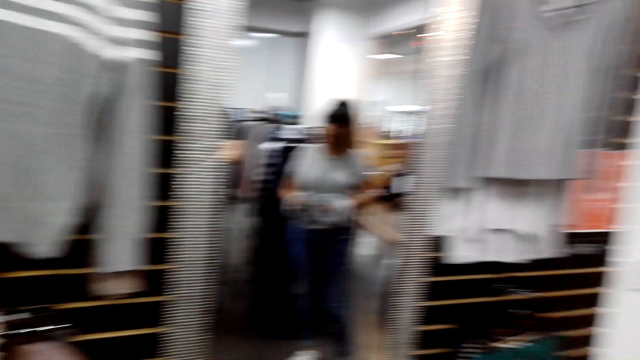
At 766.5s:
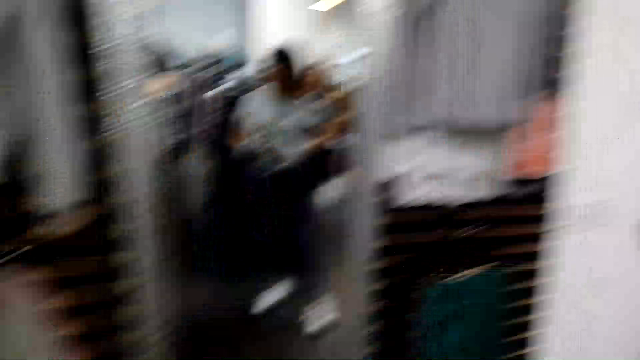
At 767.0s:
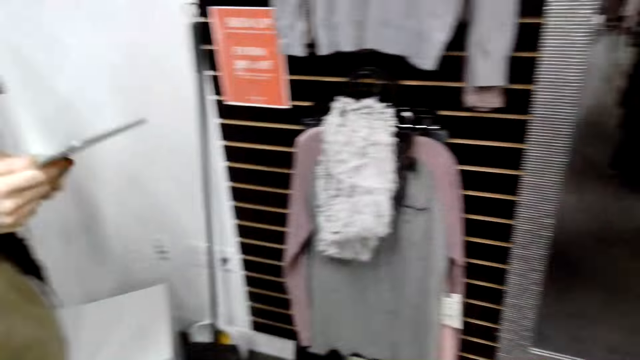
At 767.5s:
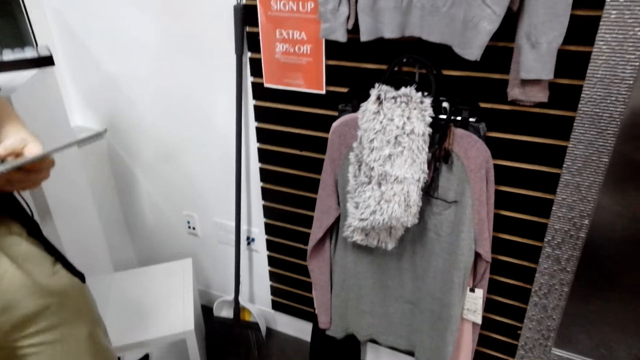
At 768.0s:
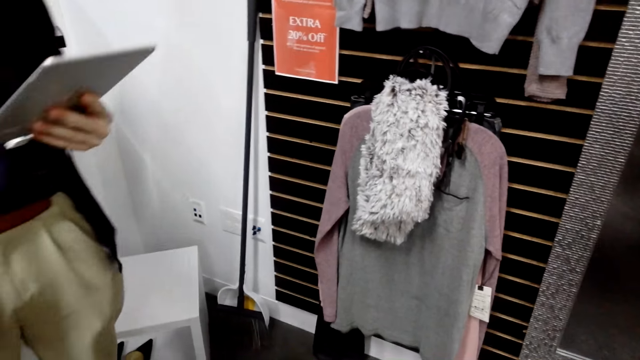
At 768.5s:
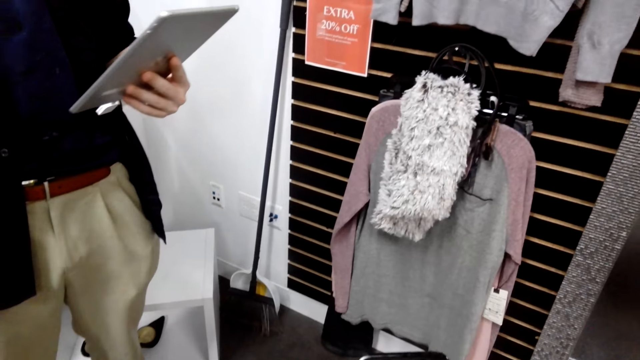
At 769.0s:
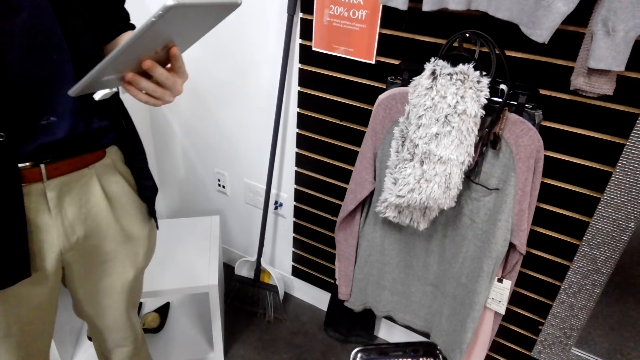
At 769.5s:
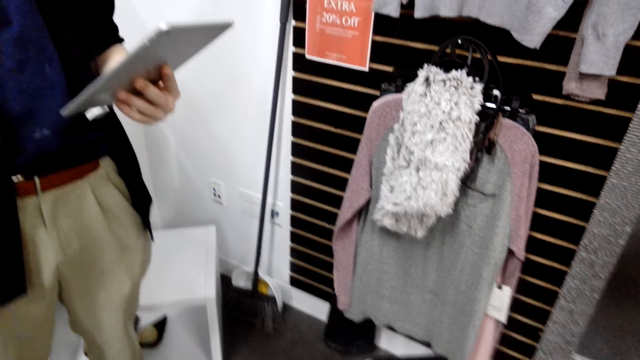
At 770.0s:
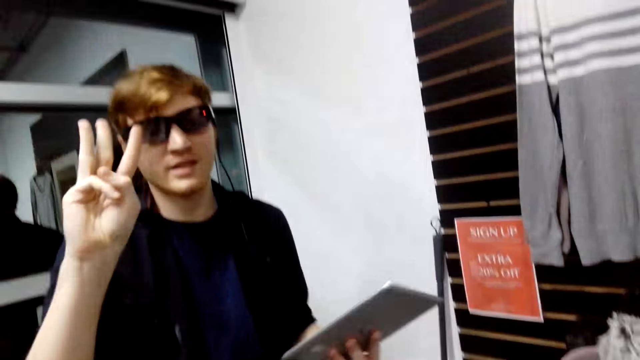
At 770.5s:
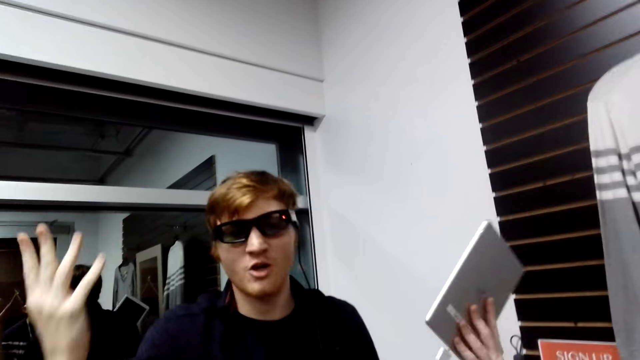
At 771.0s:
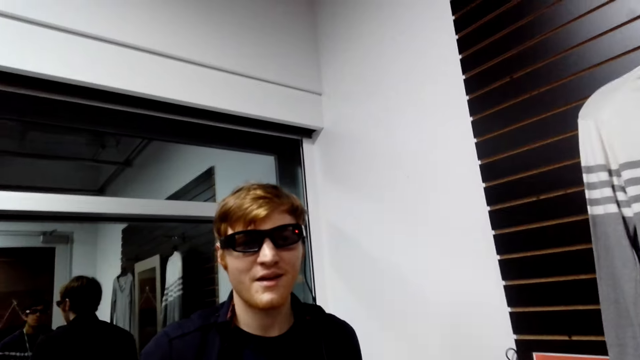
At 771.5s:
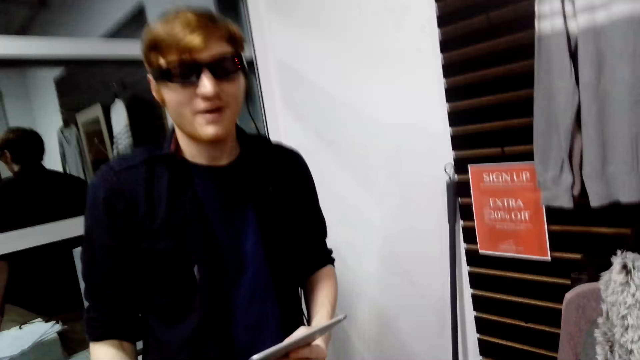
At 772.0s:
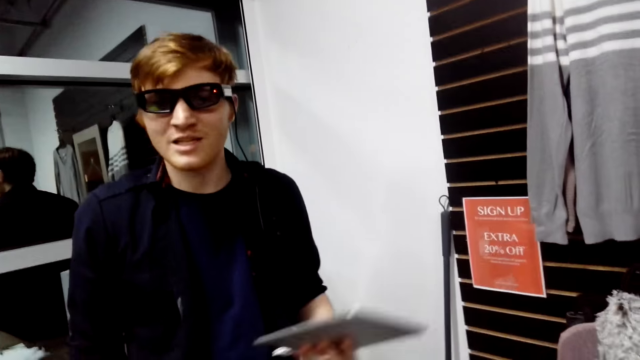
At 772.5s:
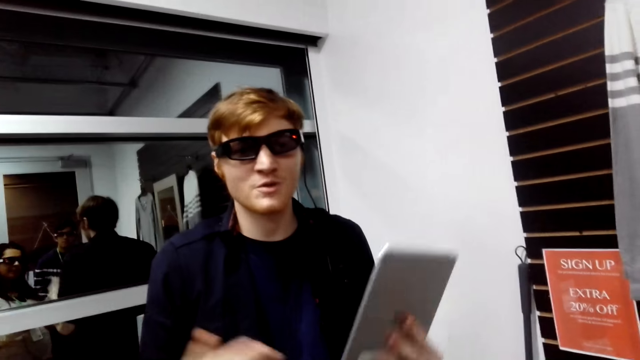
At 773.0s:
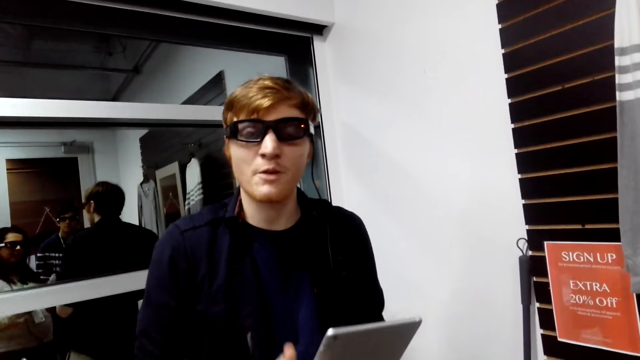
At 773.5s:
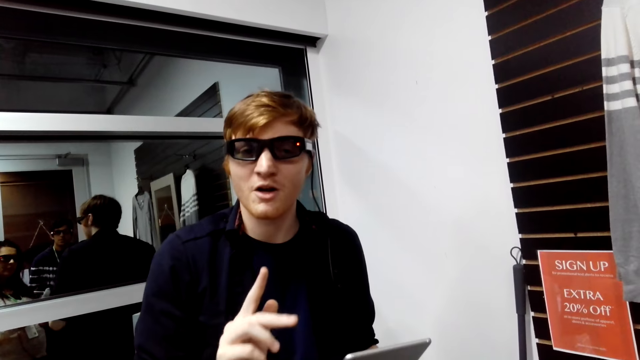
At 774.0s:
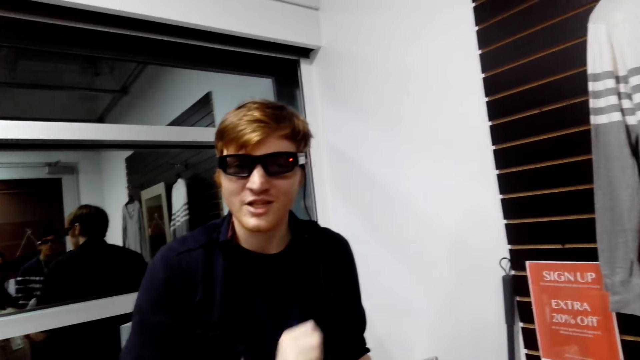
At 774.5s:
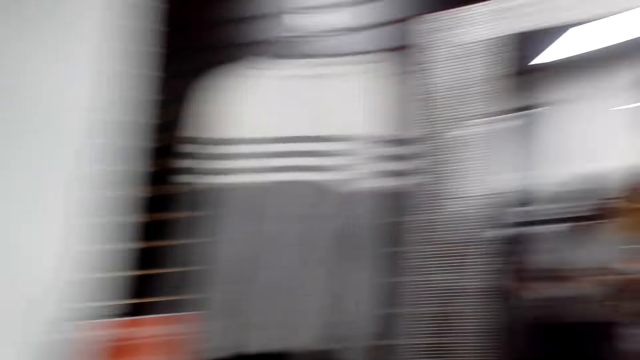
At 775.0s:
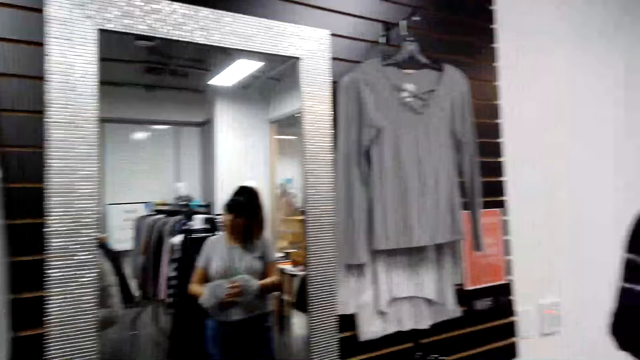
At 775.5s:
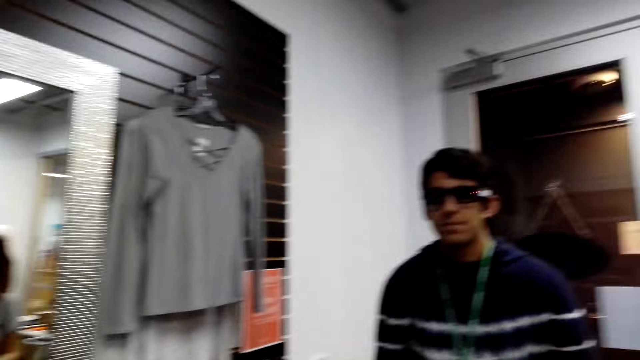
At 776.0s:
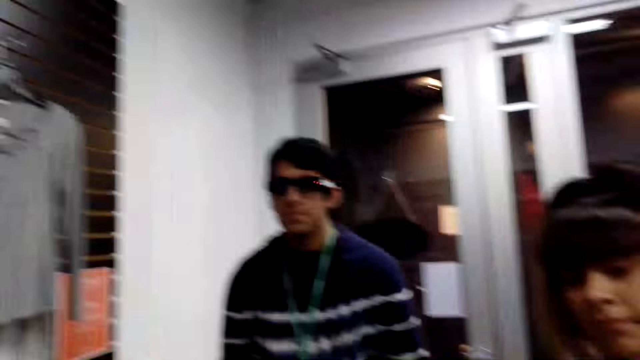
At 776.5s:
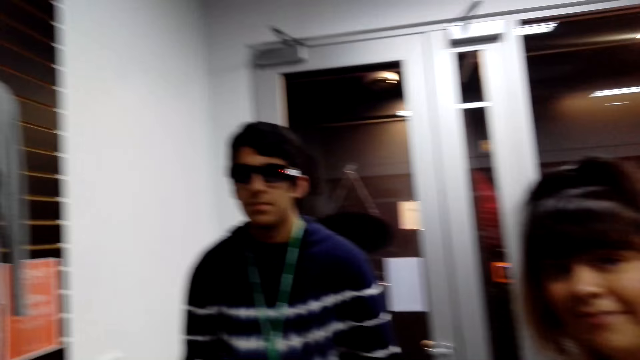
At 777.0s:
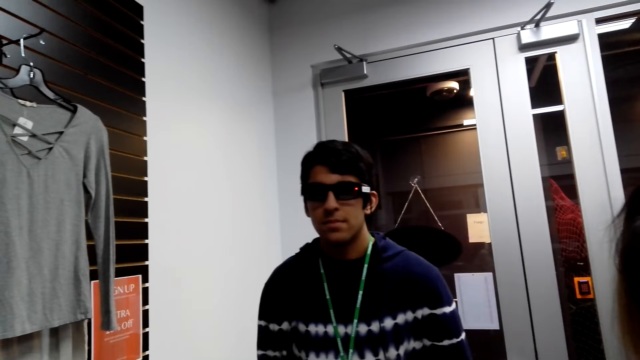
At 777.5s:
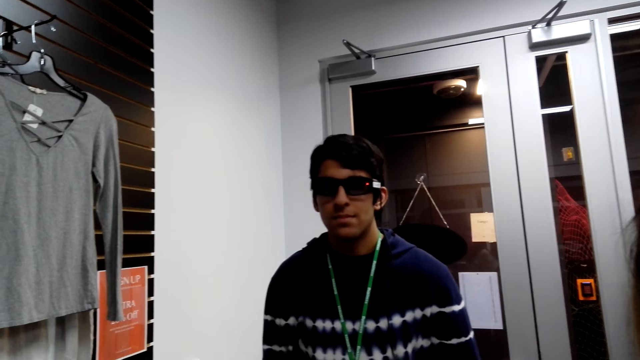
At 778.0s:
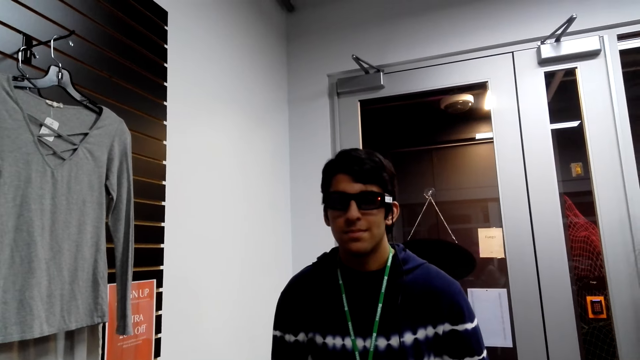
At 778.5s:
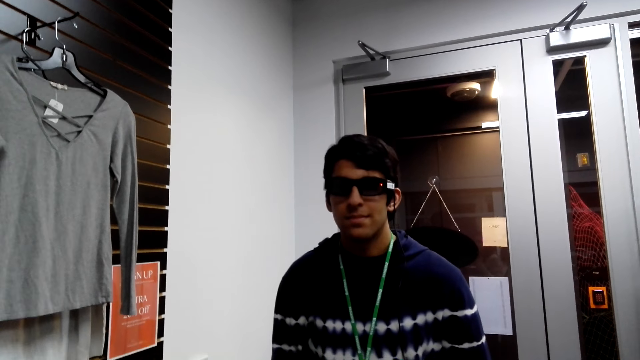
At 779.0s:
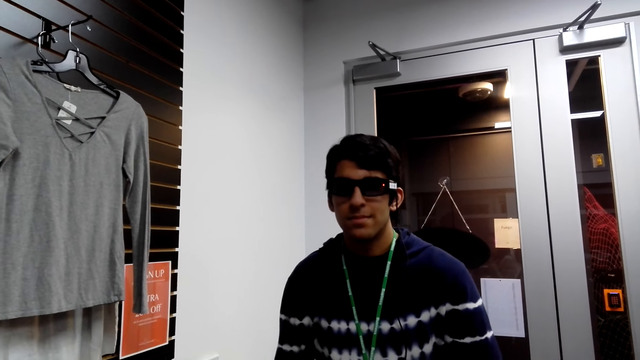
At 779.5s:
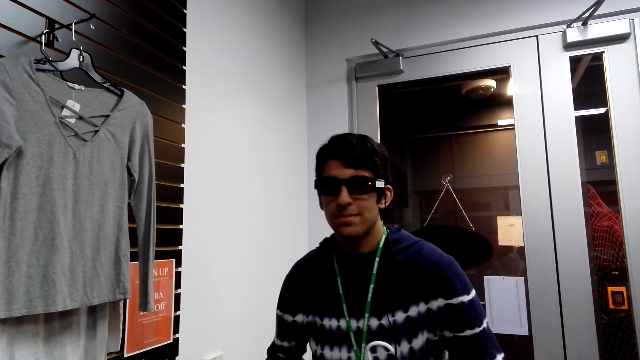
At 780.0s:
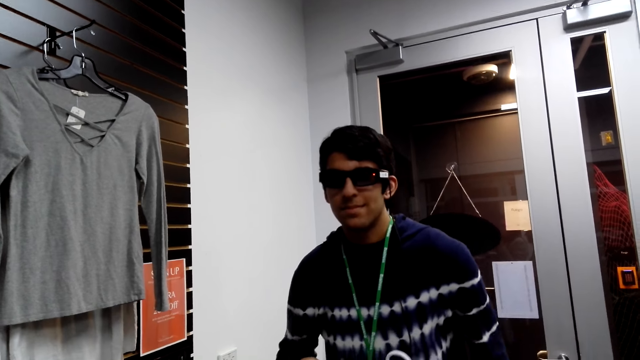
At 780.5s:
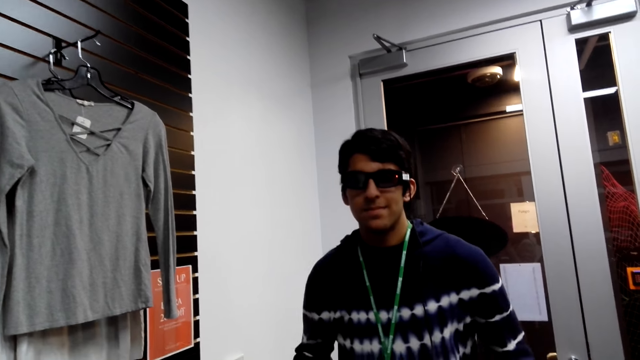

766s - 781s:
The camera wearer looks around. A man looks at the tablet. The man moves the fingers, looks around, and moves the hand. The camera wearer looks around. Another man looks around. A lady looks around. The camera wearer looks at the cloth.

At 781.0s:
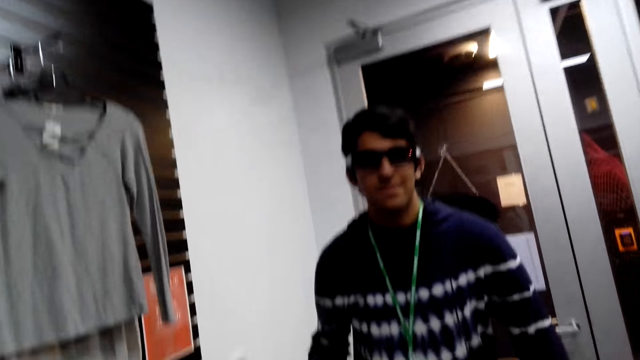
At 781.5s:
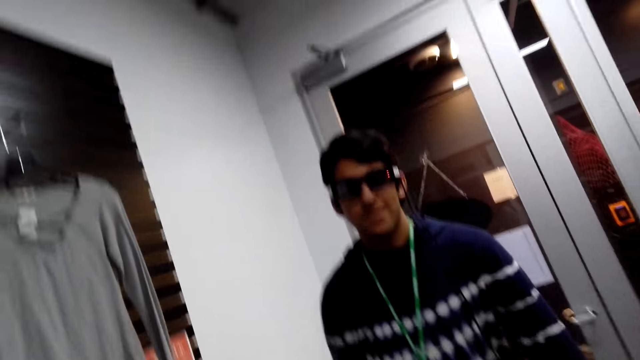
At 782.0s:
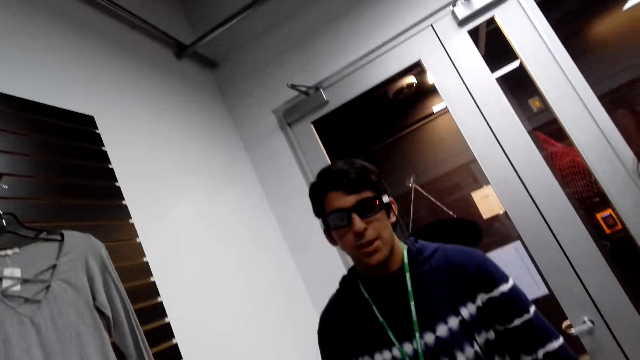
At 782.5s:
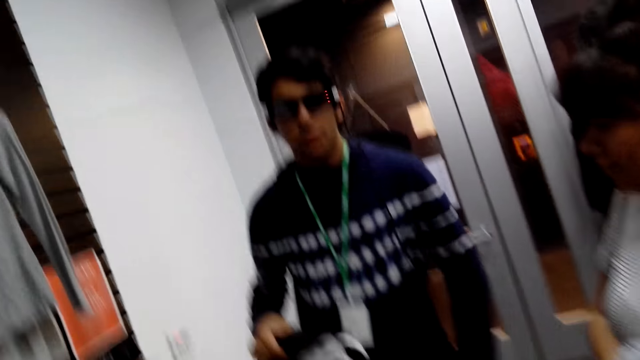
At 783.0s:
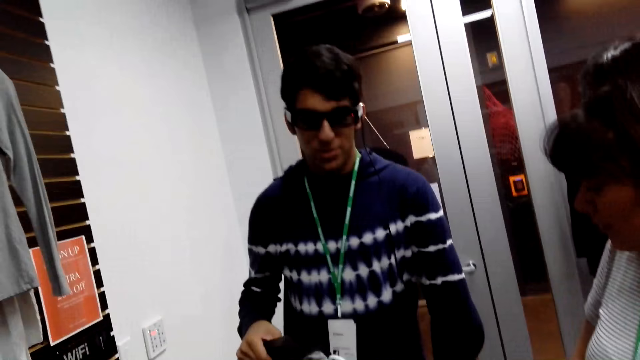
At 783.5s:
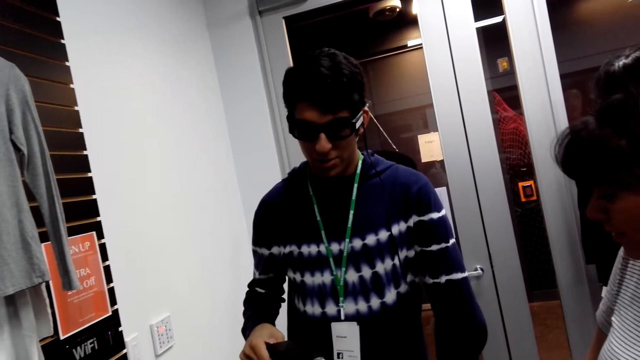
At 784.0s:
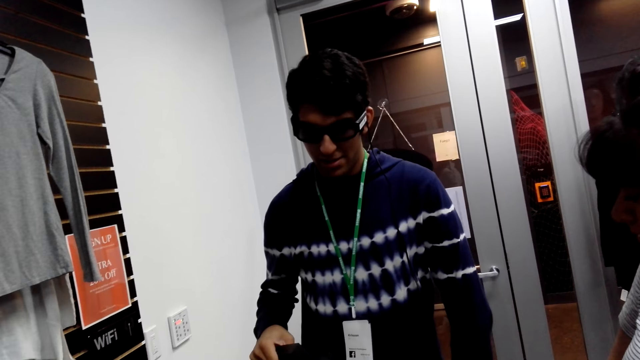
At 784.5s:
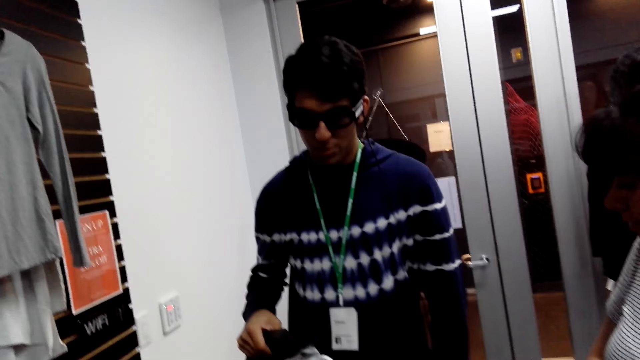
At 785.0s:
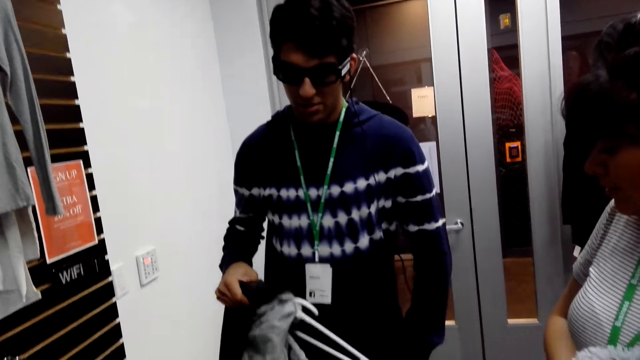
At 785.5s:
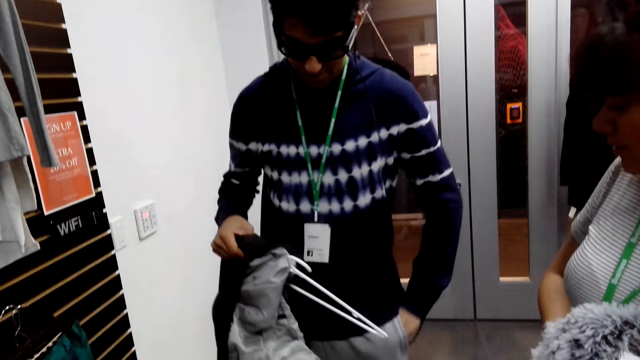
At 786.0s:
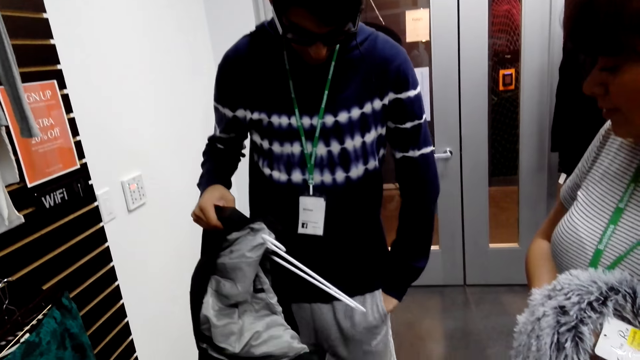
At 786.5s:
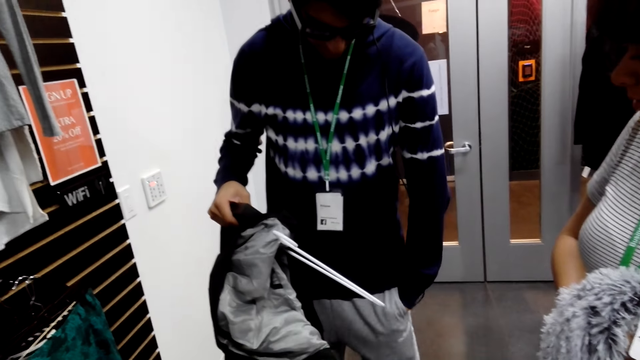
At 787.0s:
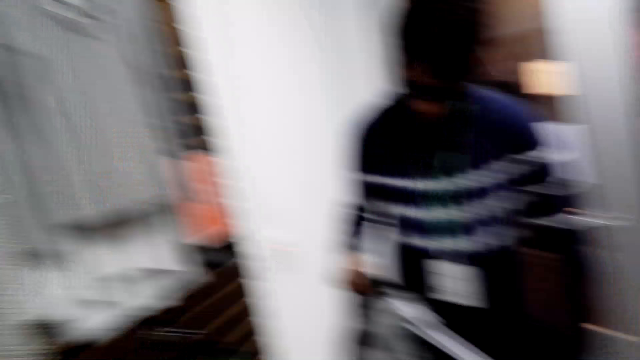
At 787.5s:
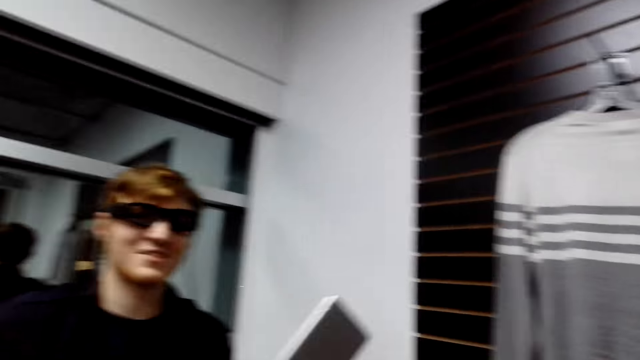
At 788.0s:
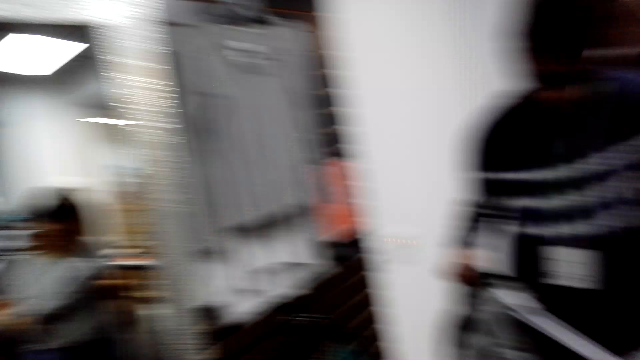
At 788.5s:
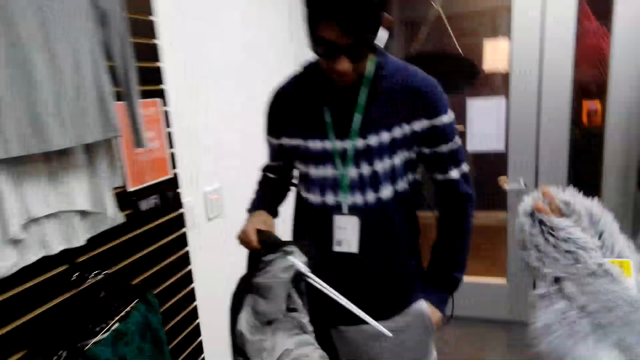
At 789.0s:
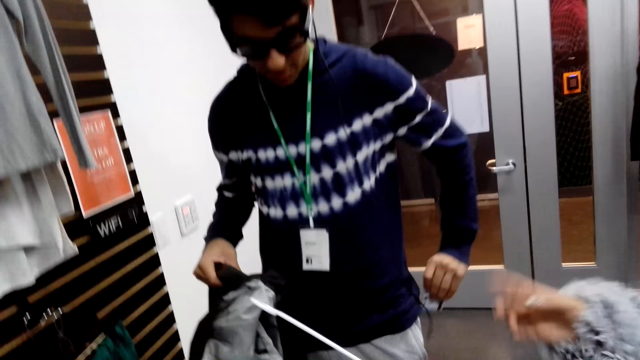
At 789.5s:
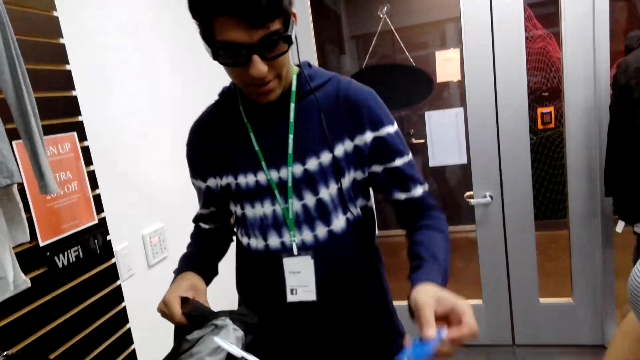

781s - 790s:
A man picks something in the pocket. The camera wearer looks around. Another man looks at the camera wearer. The camera wearer moves the hand. They laugh while talking to a person.
